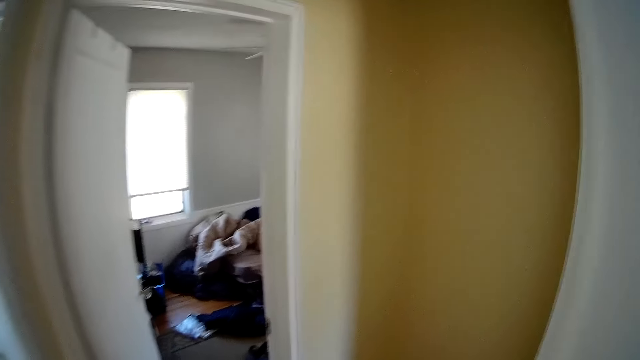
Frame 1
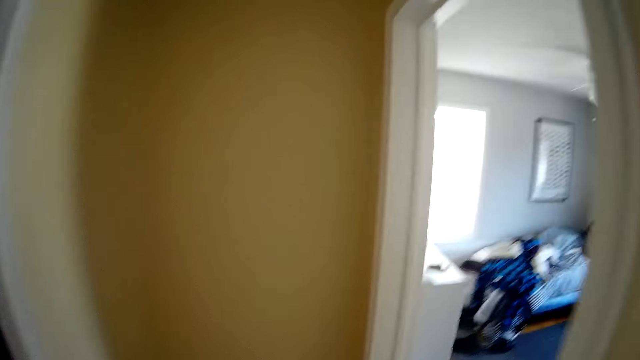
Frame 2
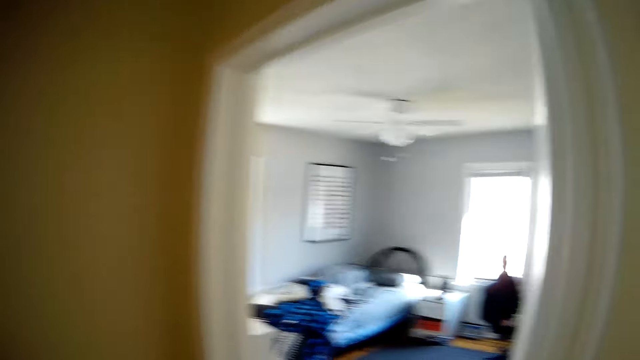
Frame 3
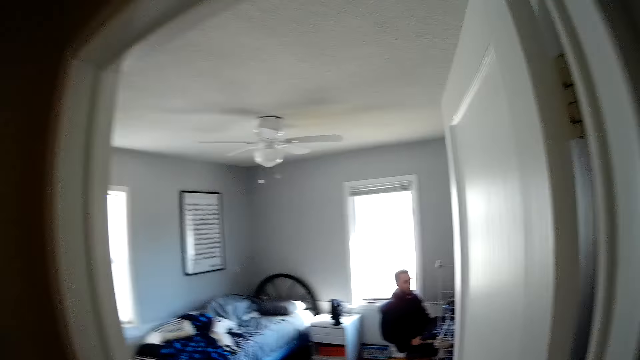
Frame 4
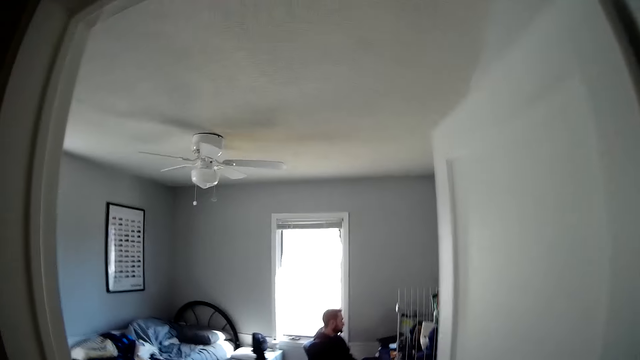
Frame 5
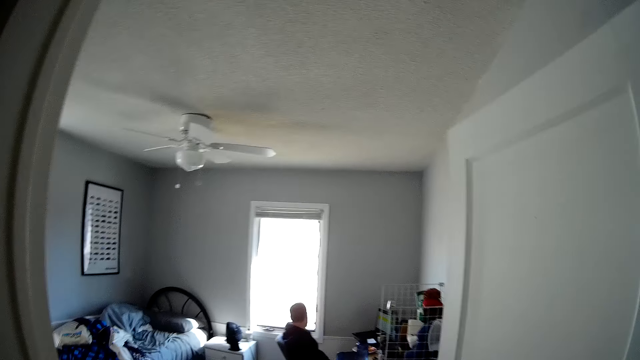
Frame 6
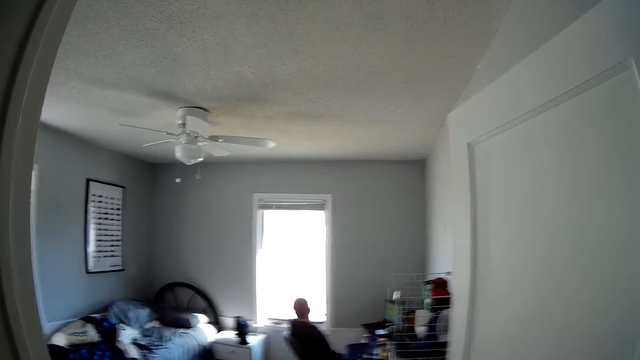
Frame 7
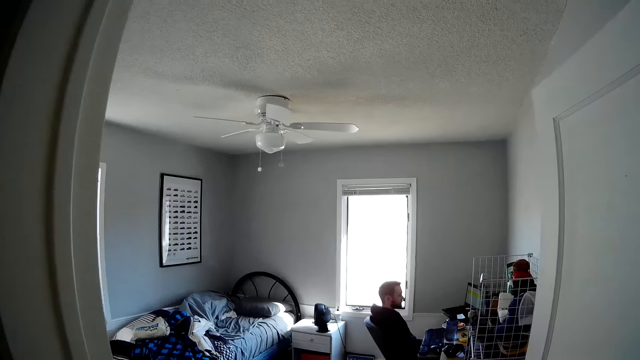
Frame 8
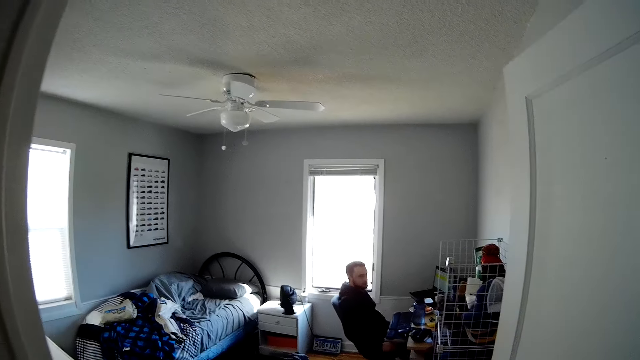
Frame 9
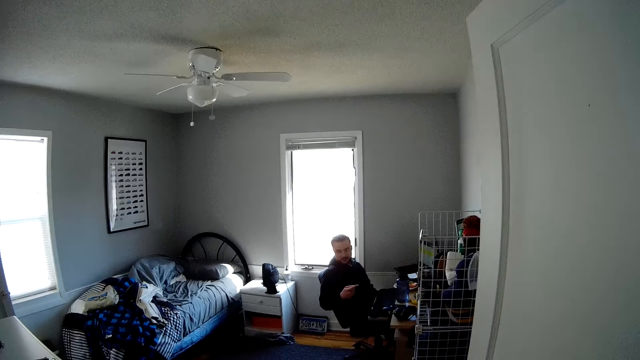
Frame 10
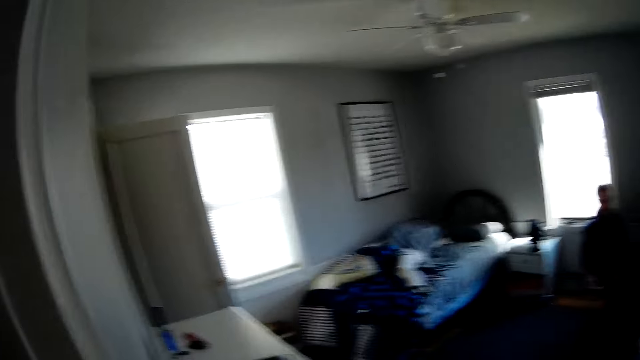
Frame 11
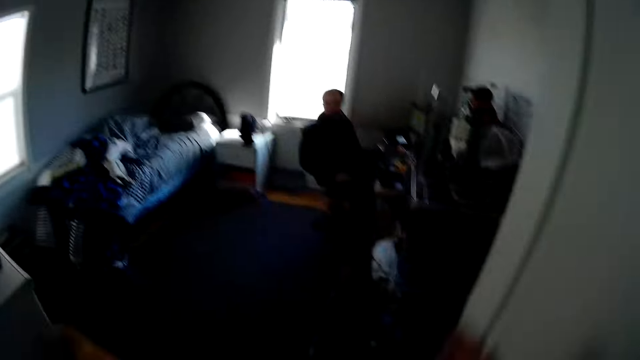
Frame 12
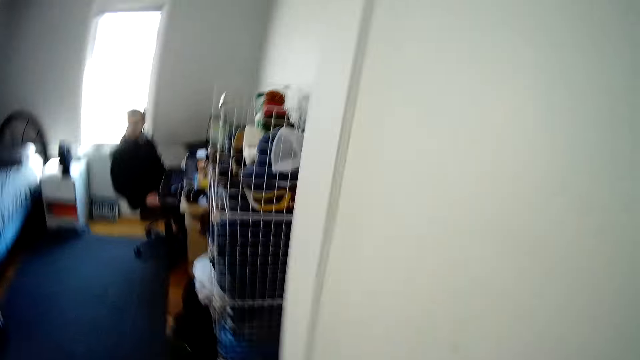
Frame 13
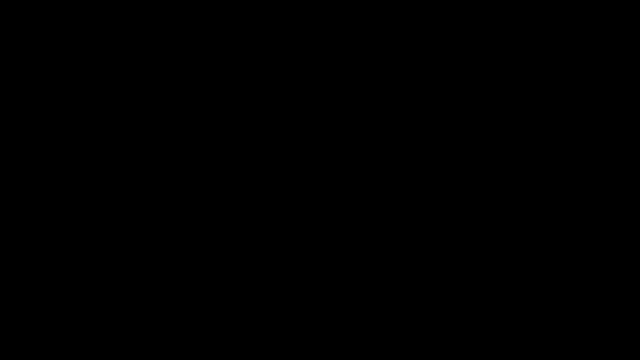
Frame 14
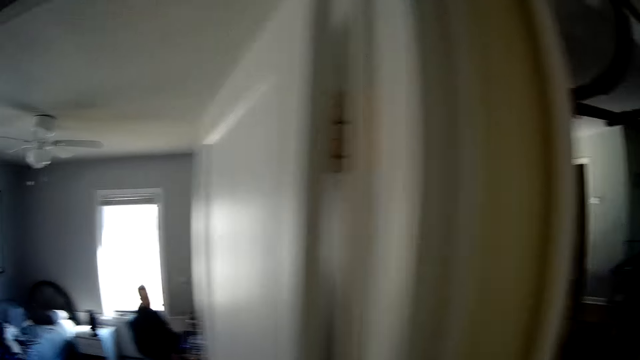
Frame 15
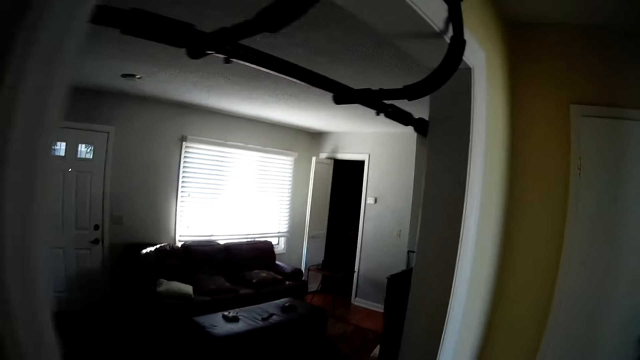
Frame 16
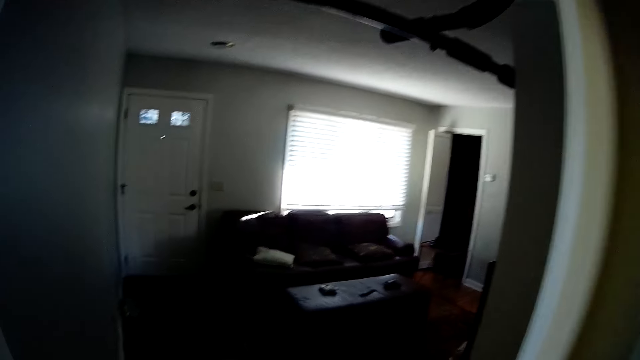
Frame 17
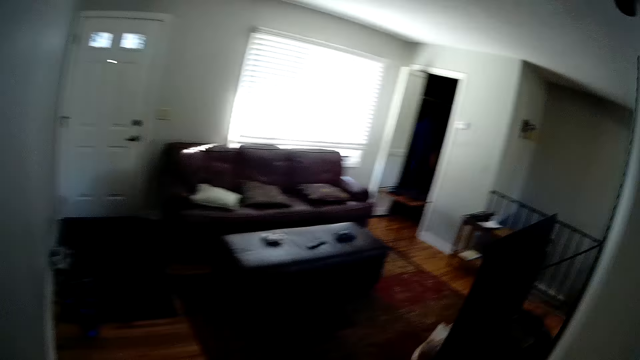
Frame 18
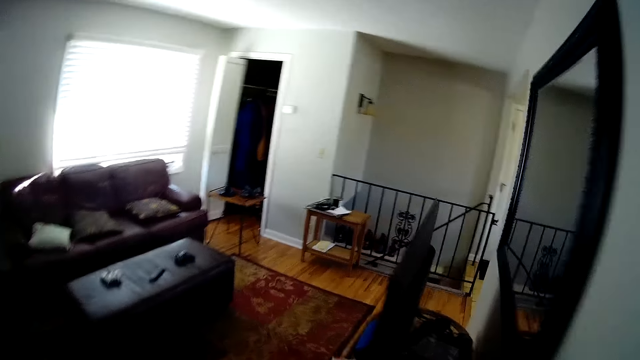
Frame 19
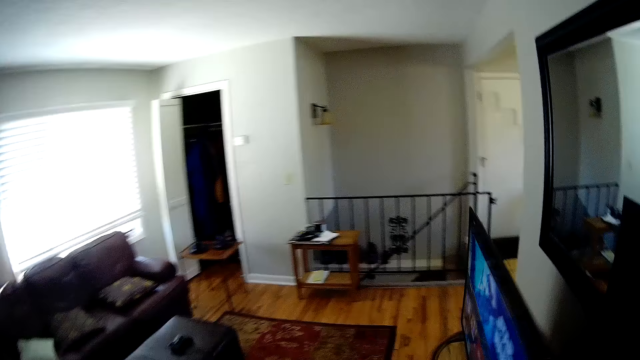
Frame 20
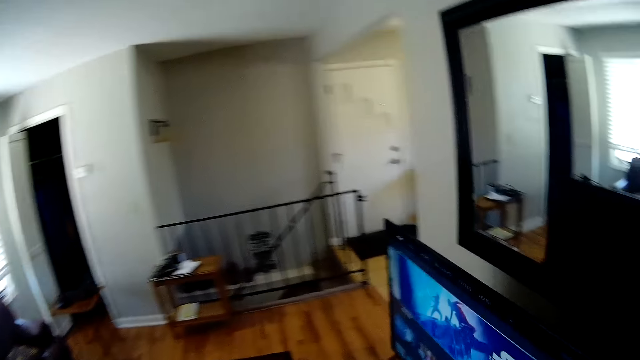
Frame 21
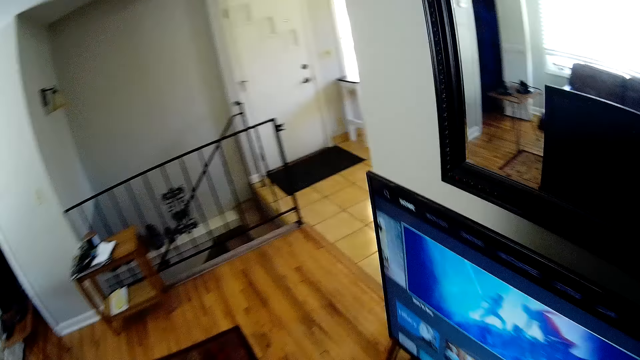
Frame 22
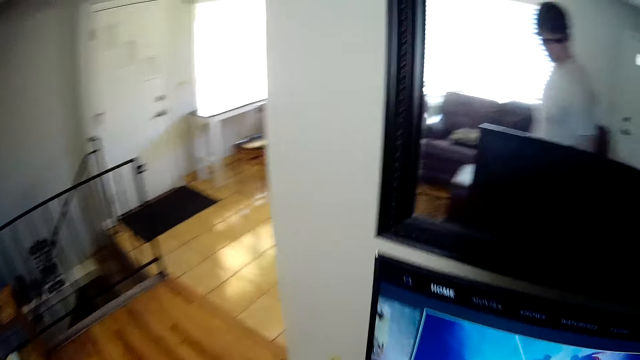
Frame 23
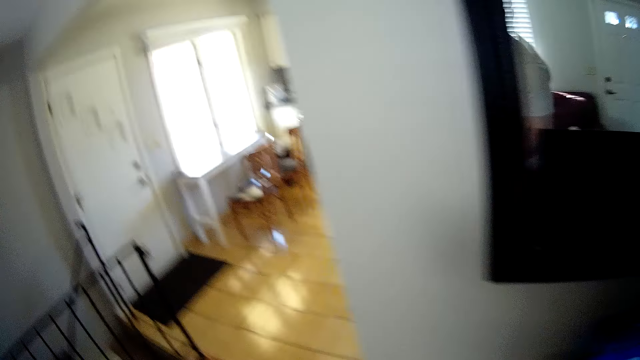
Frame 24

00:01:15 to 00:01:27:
A man stares around. The camera wearer talks to the man. They walk around in the house.

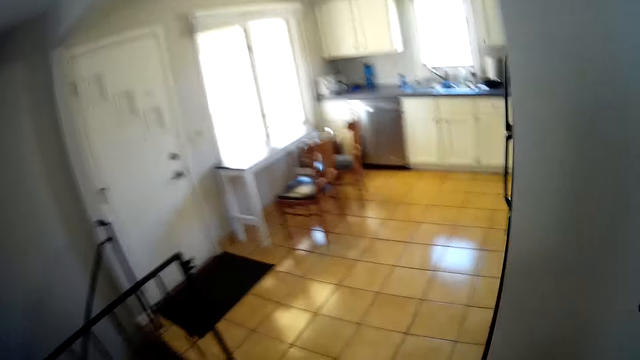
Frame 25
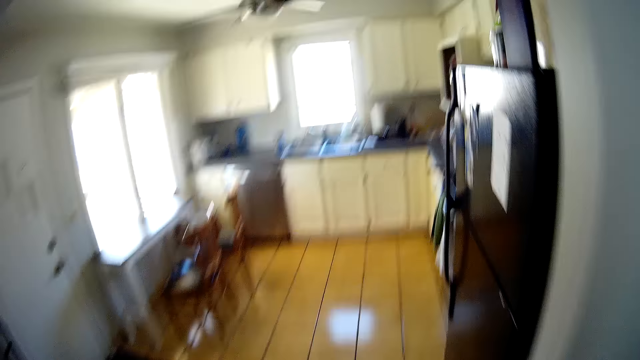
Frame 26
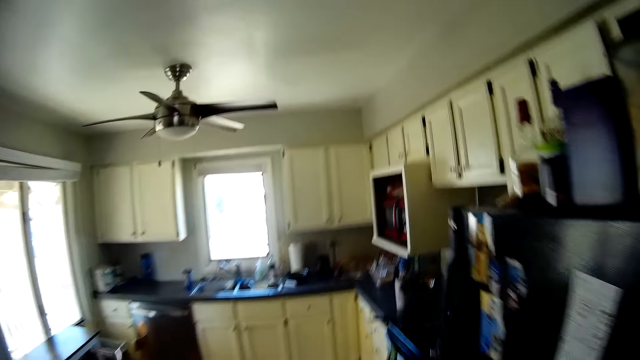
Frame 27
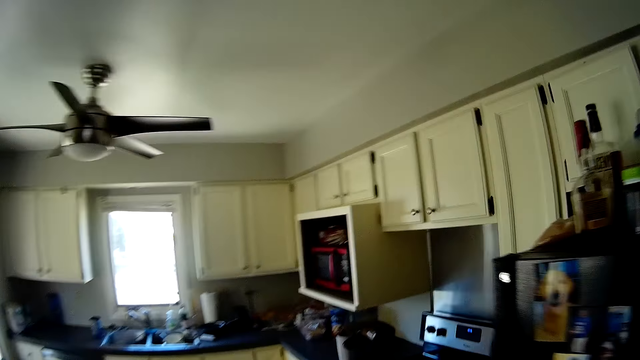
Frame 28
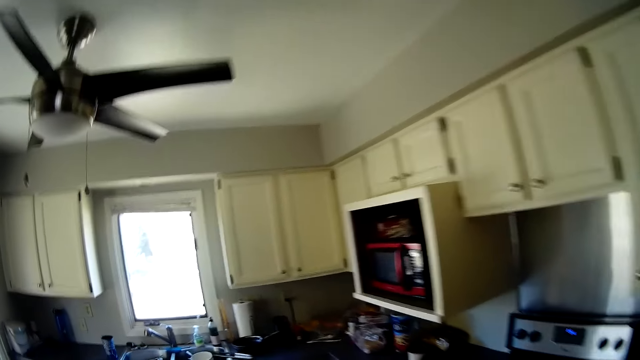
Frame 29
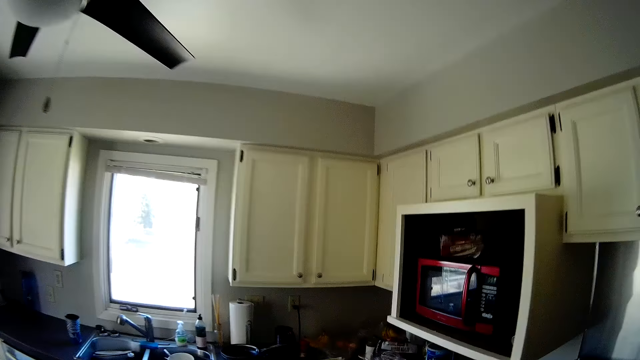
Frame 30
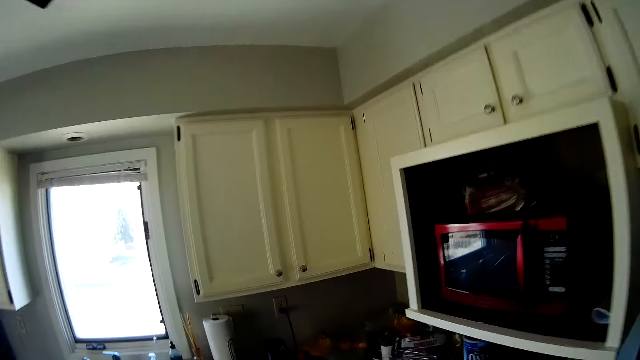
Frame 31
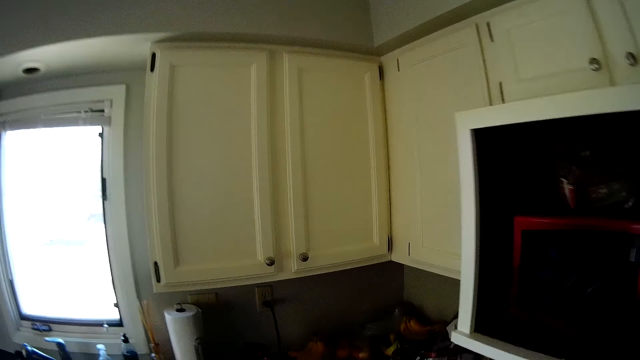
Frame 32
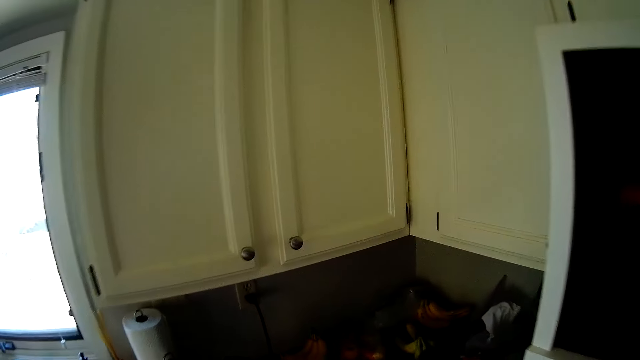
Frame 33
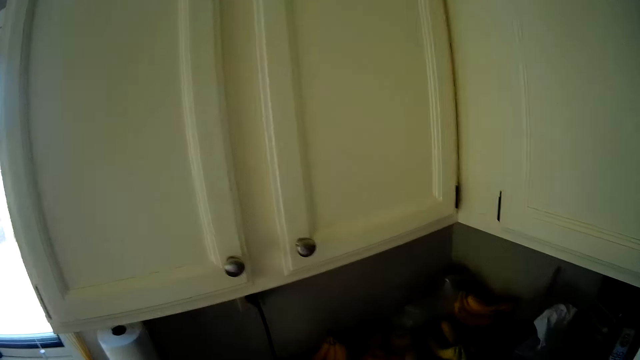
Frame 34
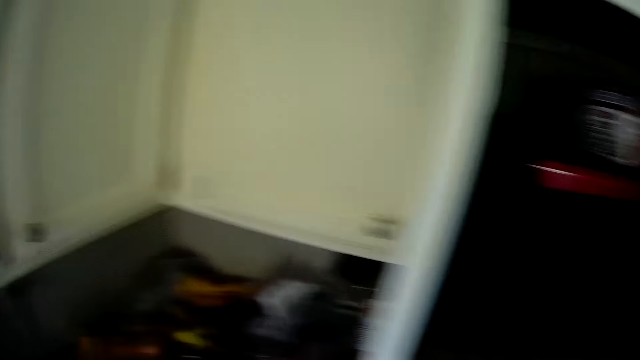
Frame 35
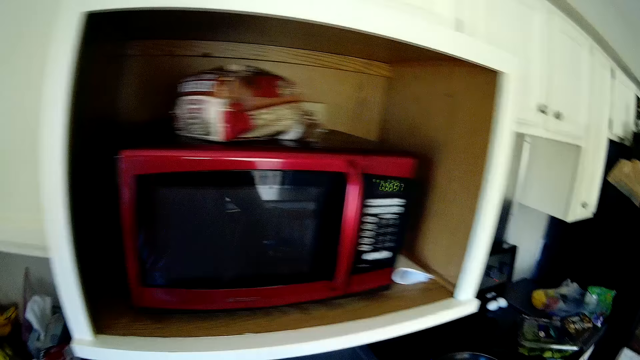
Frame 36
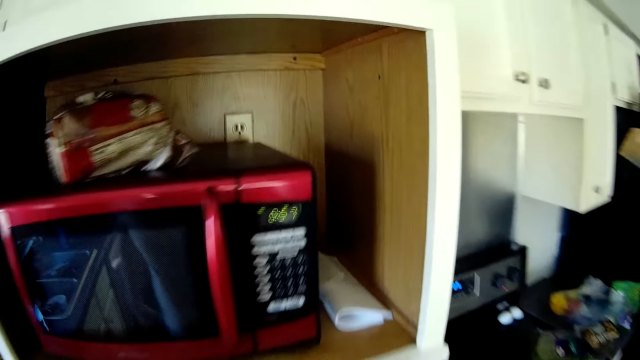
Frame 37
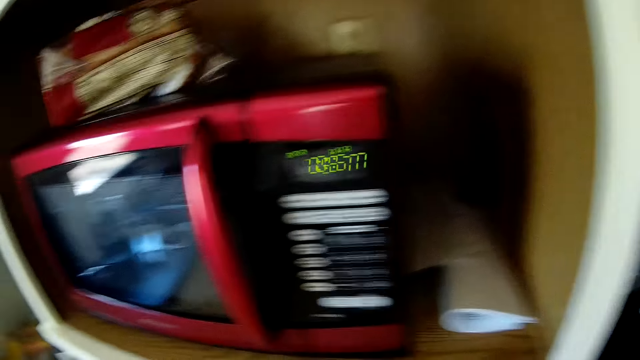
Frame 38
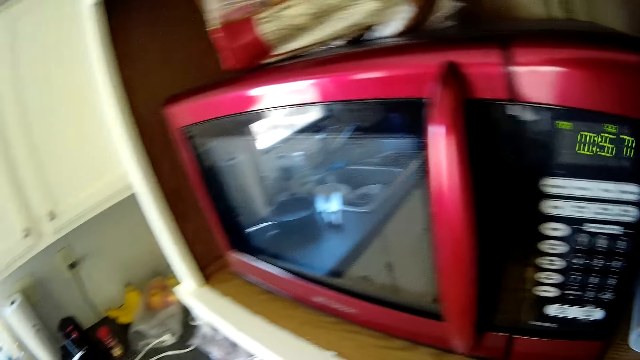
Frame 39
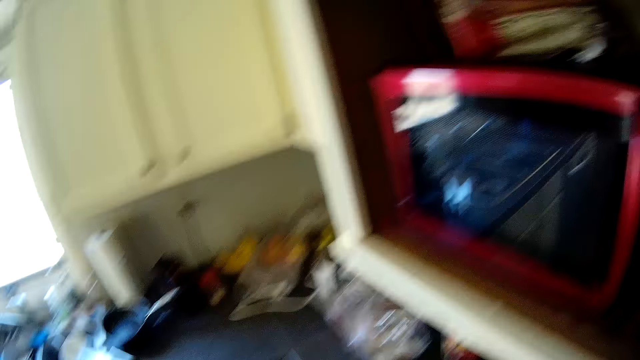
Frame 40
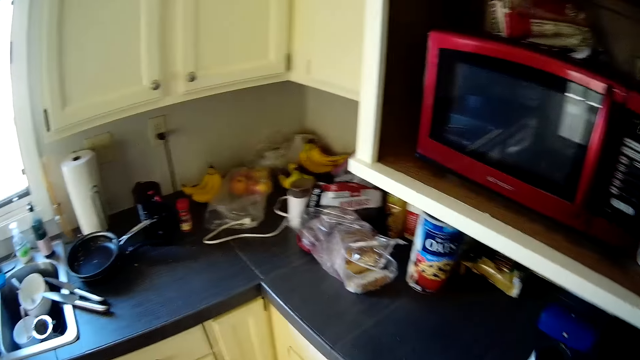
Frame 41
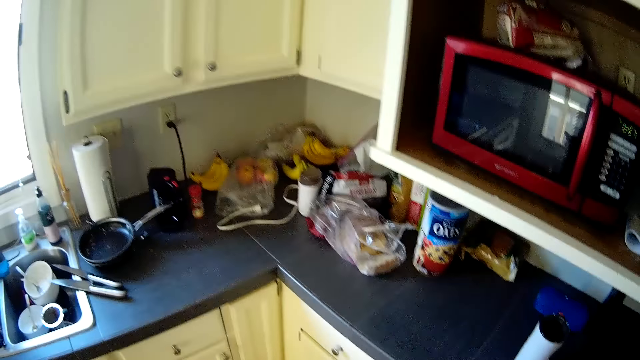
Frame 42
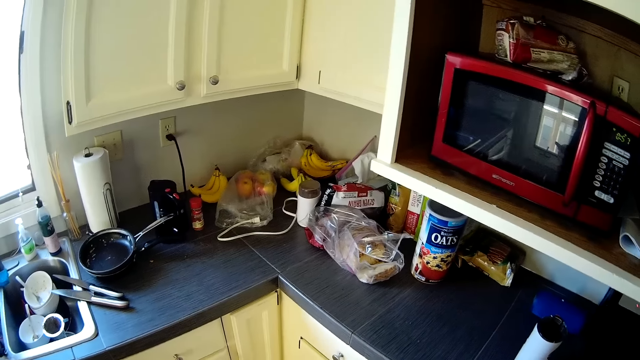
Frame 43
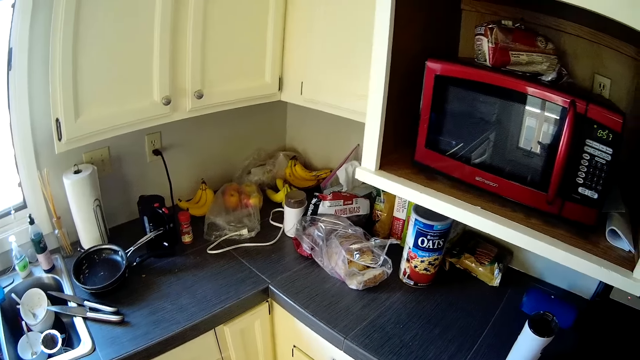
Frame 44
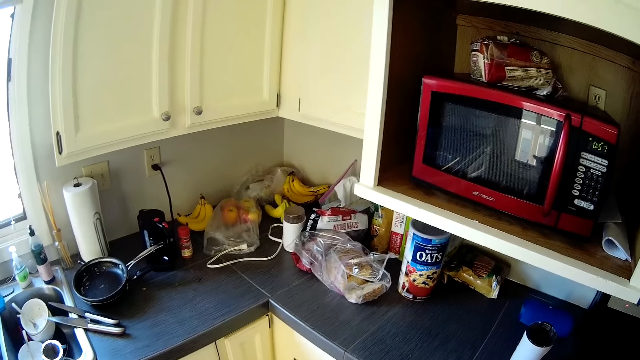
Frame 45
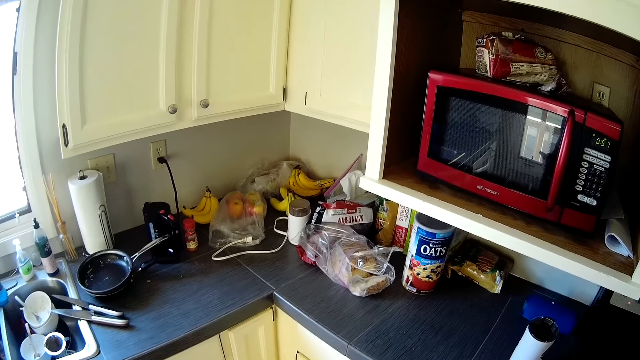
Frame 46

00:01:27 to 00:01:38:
The camera wearer stares around in the kitchen.
